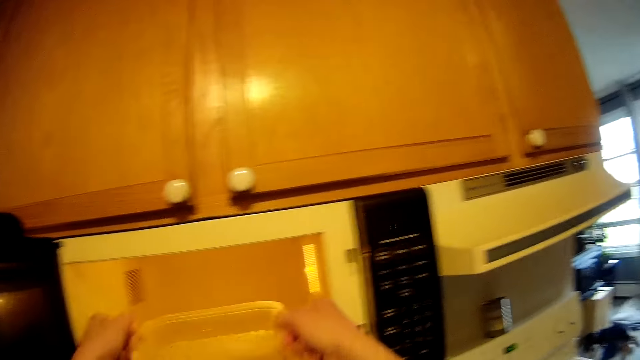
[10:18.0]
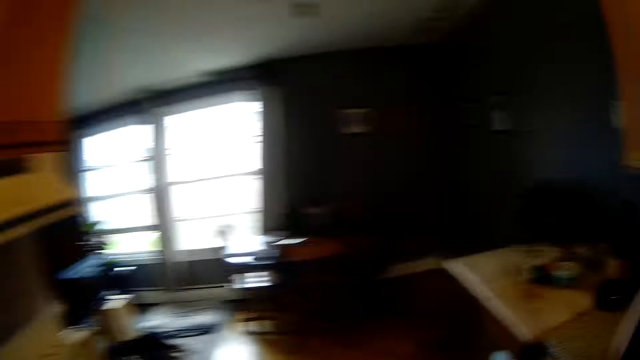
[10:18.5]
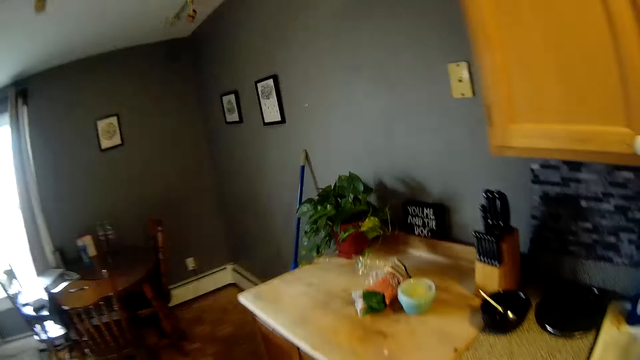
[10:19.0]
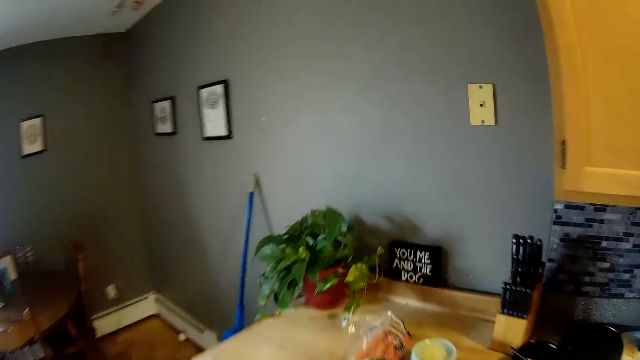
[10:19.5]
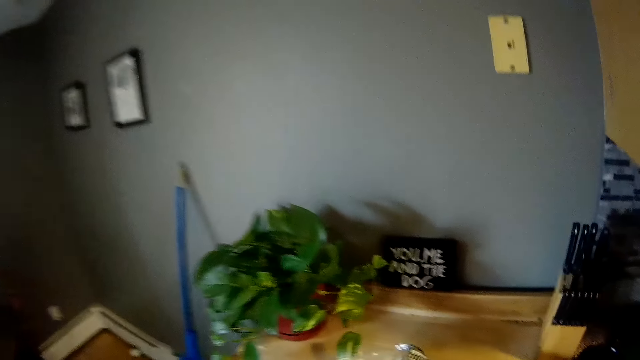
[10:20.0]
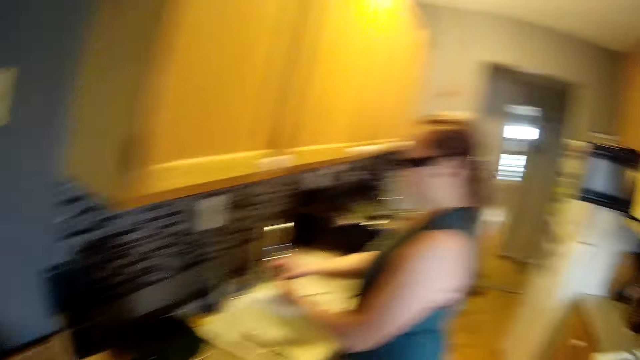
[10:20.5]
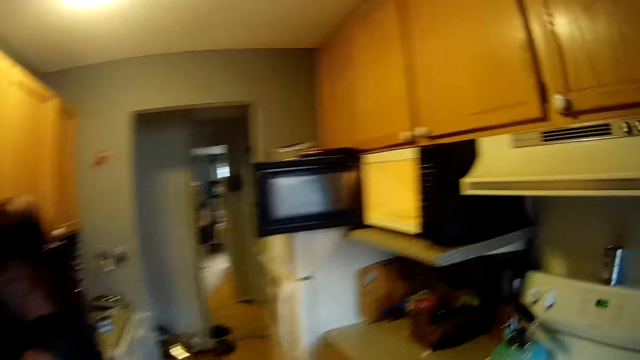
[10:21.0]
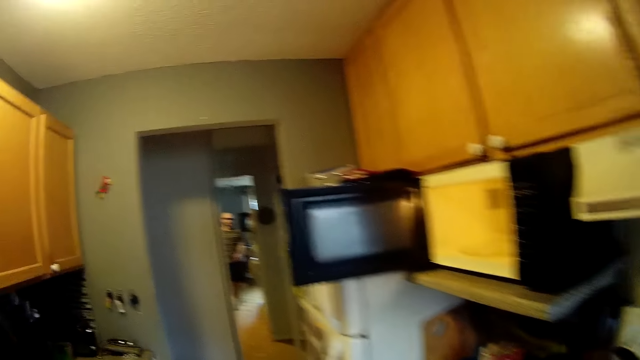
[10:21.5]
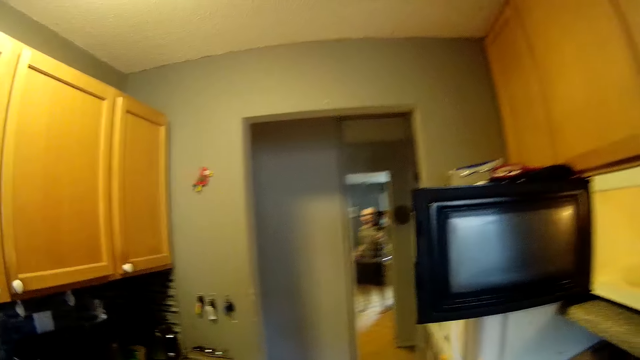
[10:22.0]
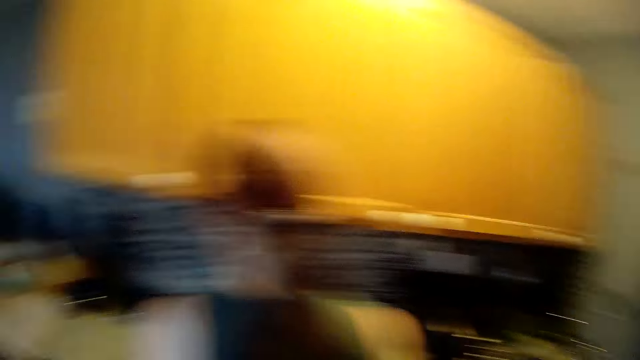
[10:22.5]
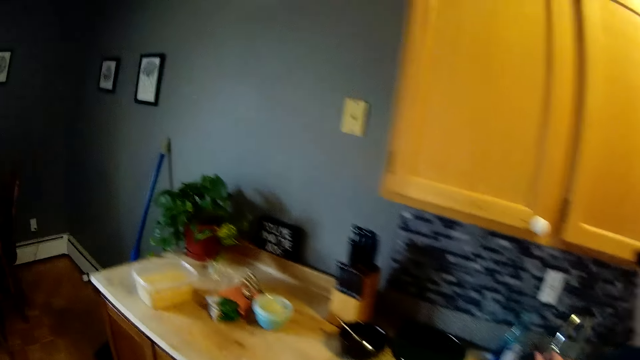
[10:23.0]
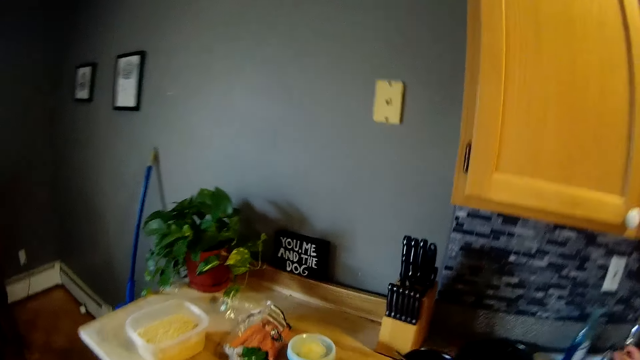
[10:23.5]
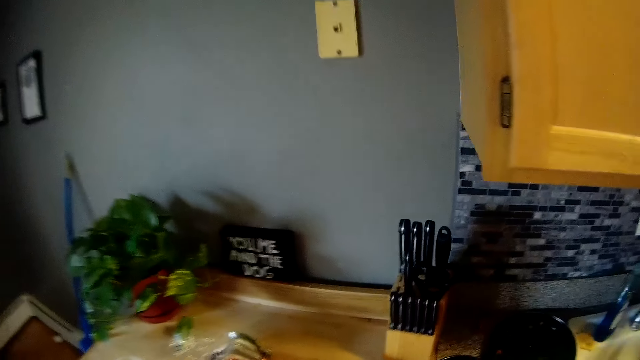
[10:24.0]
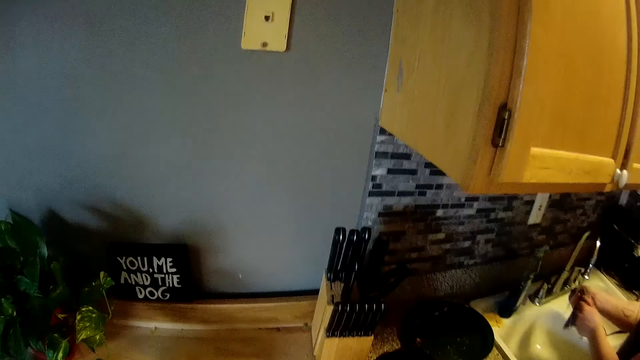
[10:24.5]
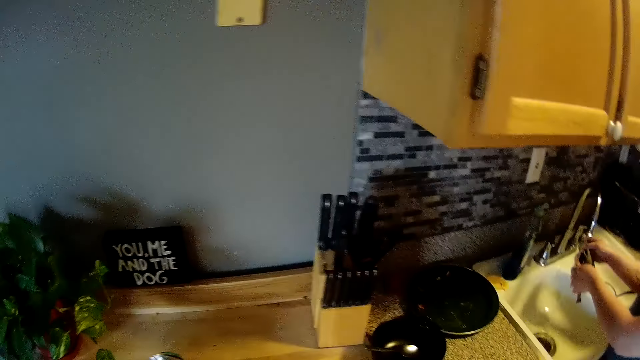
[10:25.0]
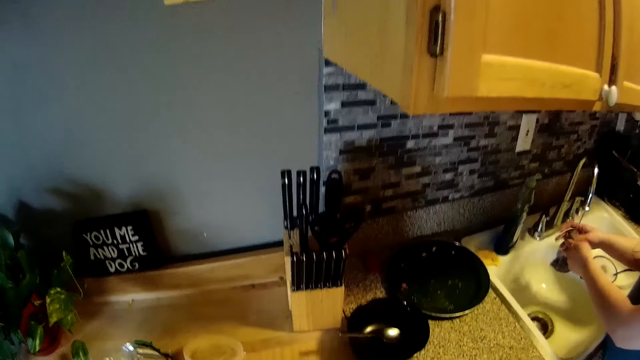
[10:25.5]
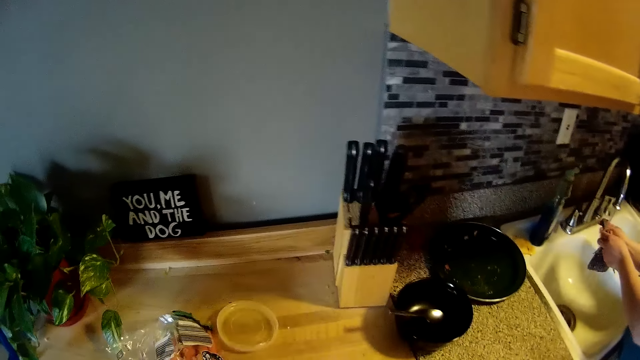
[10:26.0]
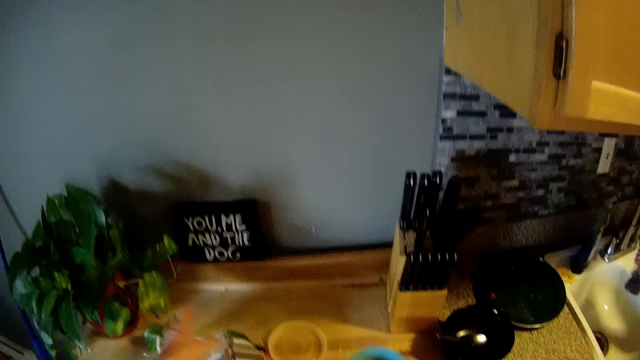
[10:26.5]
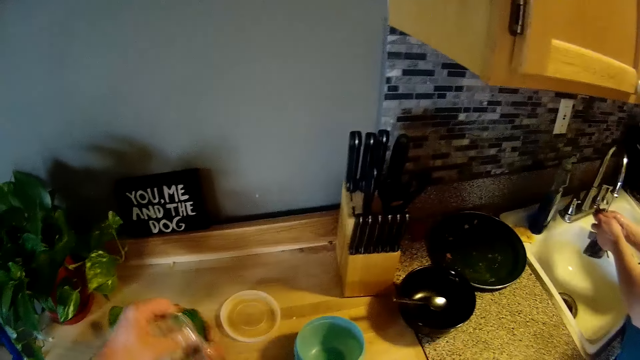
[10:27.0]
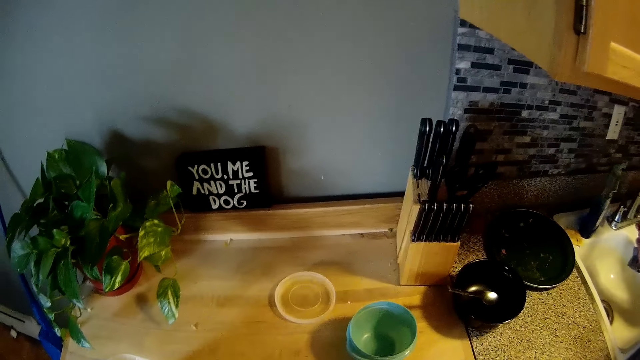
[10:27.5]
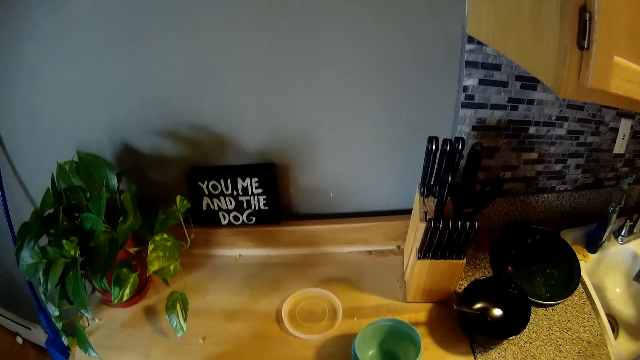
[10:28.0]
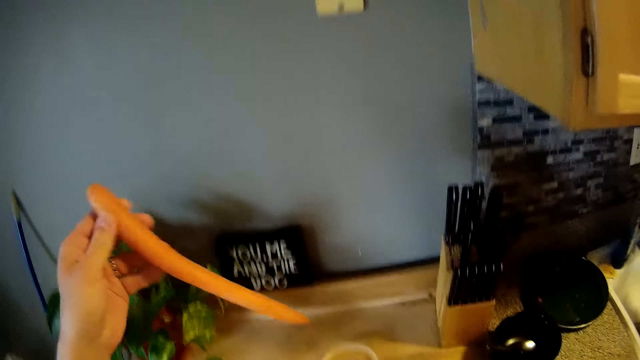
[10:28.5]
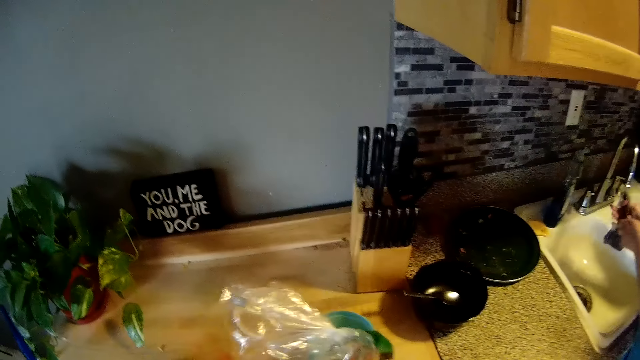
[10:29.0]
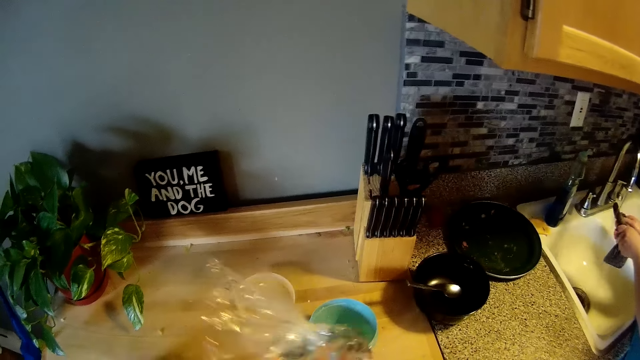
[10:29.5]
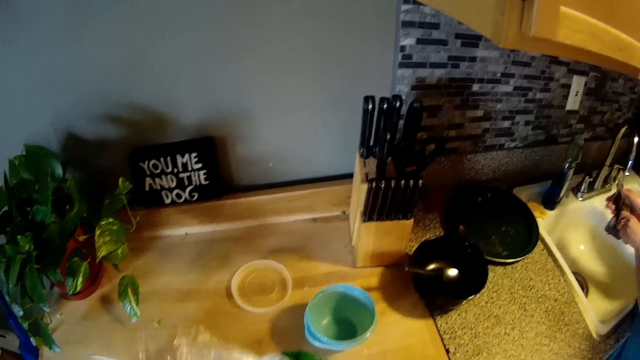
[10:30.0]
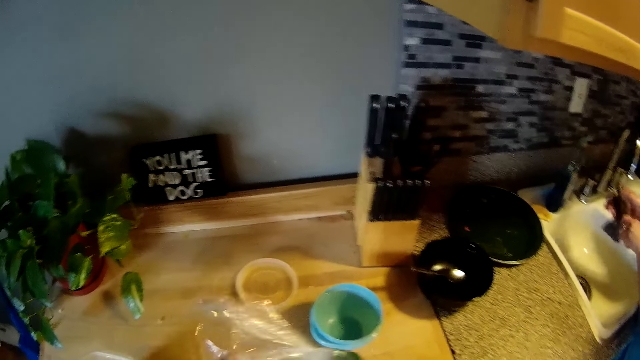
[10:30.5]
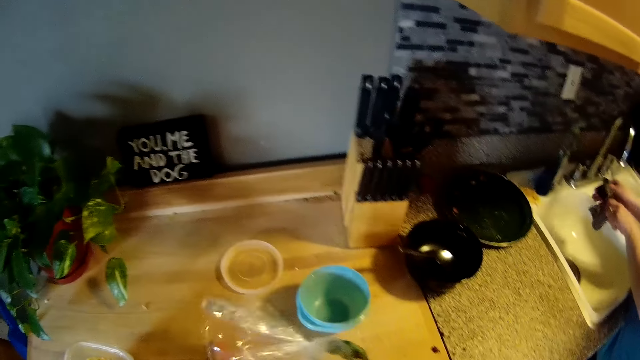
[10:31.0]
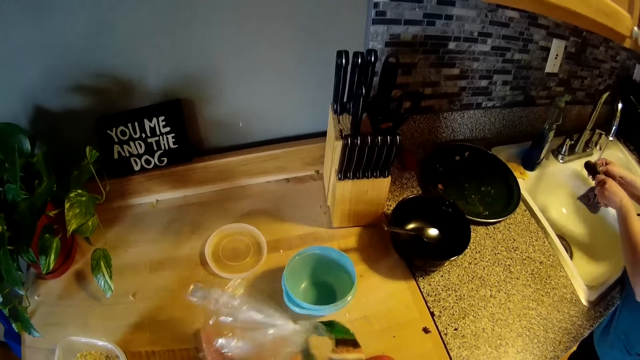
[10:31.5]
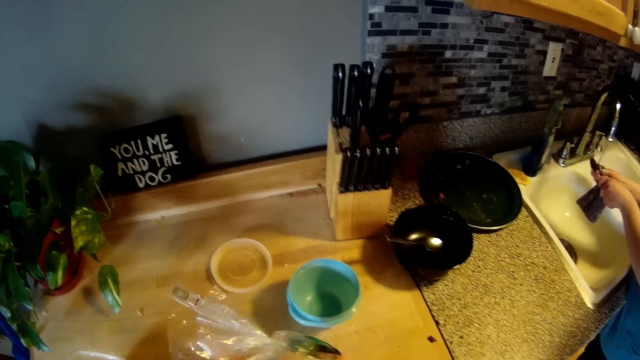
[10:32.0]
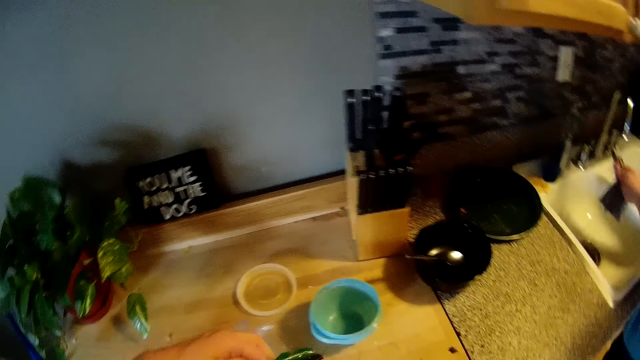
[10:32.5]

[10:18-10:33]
The camera wearer takes out a plate from the microwave with his right hand. He walks in the room. He converses with the woman in the kitchen. The woman washes the rag under the tap in the sink with both hands. She cleans the spoon. The camera wearer carries the bag of carrots from a kitchen counter with his left hand. He takes a carrot from the bag of carrots with his left hand. The woman washes the spoon in the sink with her right hand.

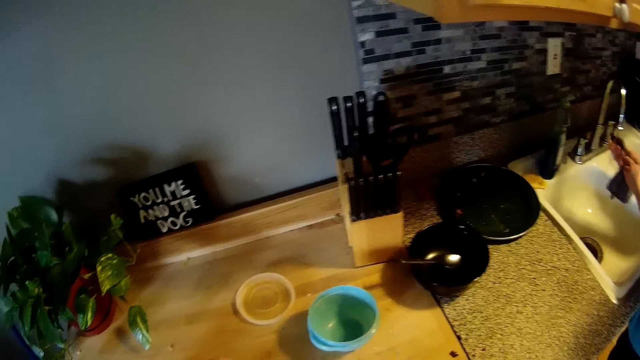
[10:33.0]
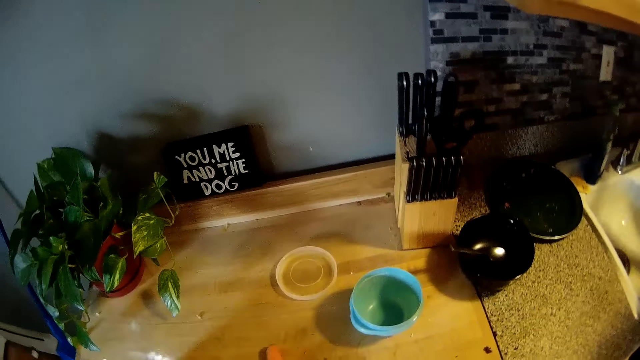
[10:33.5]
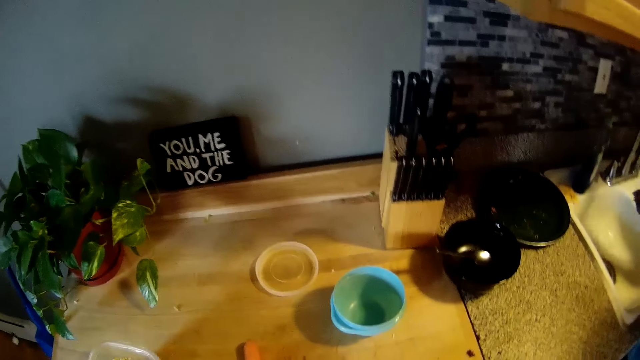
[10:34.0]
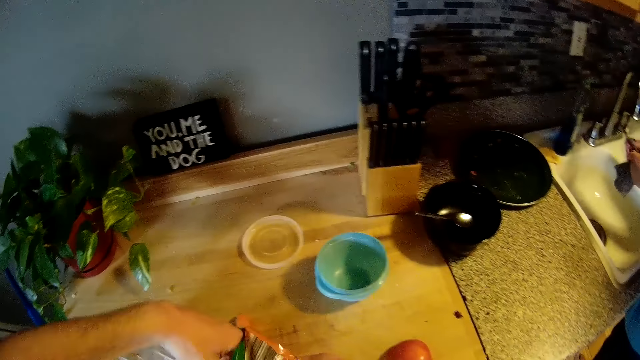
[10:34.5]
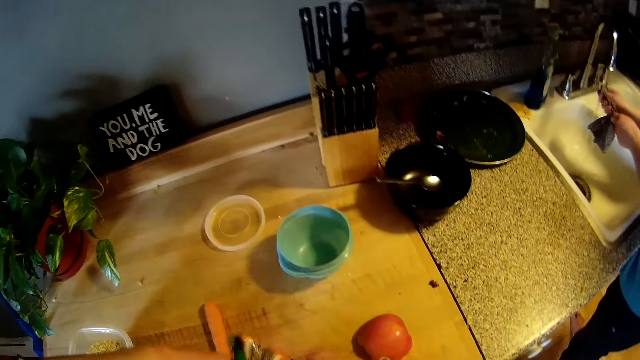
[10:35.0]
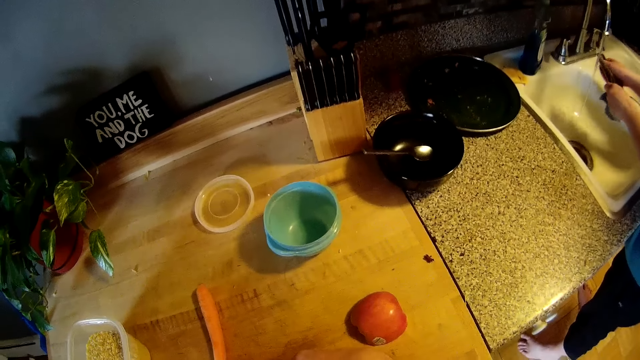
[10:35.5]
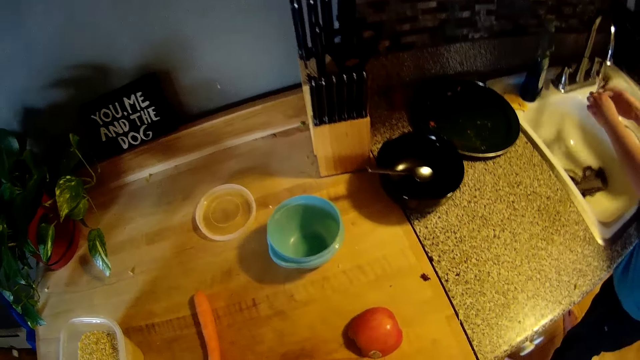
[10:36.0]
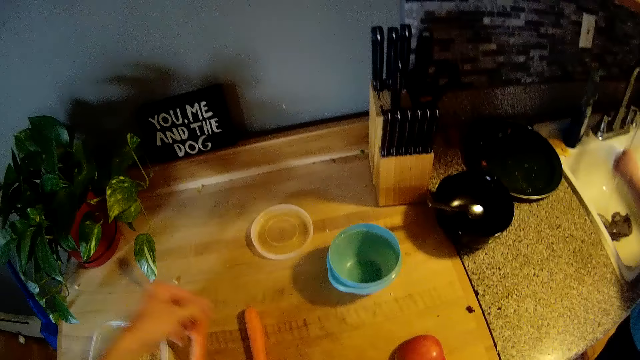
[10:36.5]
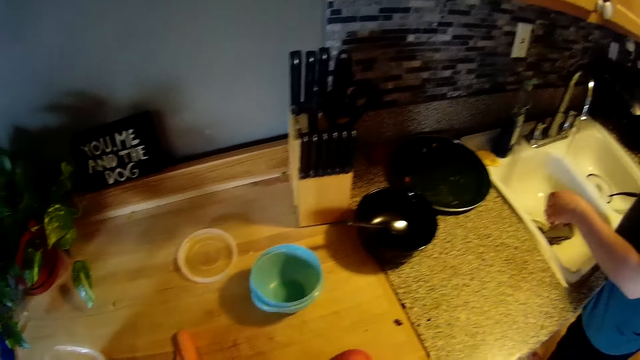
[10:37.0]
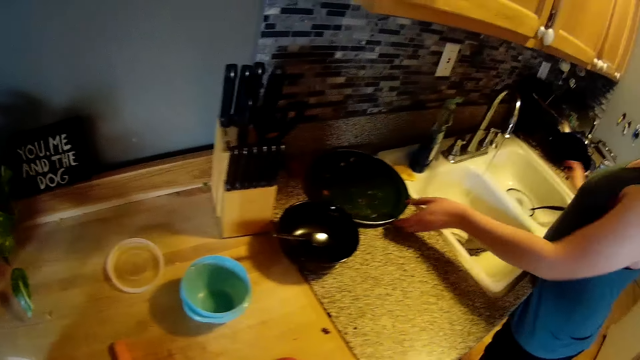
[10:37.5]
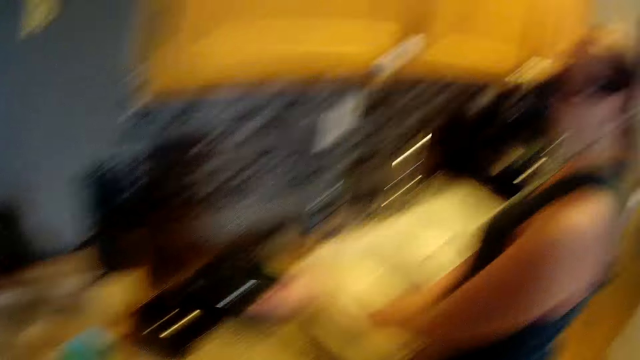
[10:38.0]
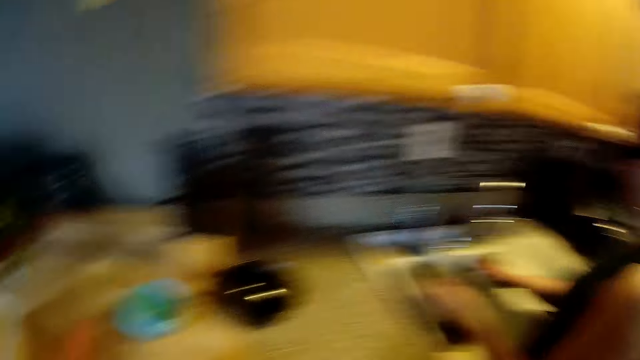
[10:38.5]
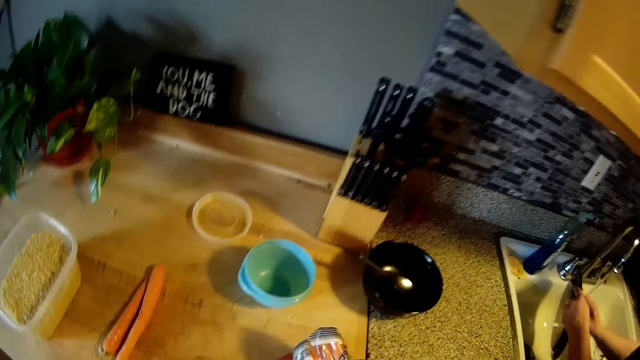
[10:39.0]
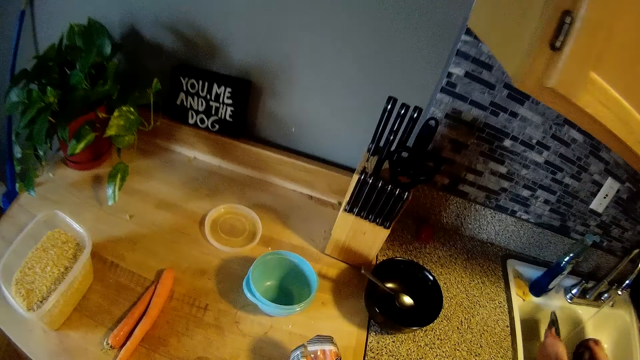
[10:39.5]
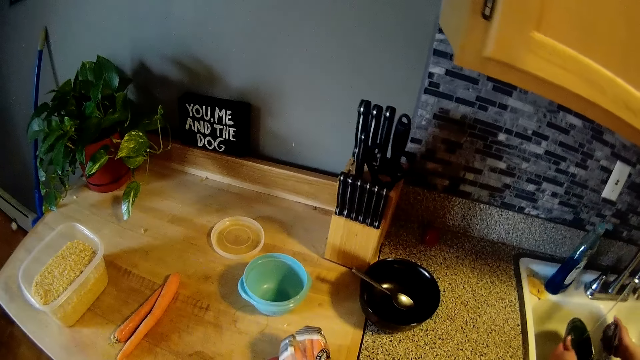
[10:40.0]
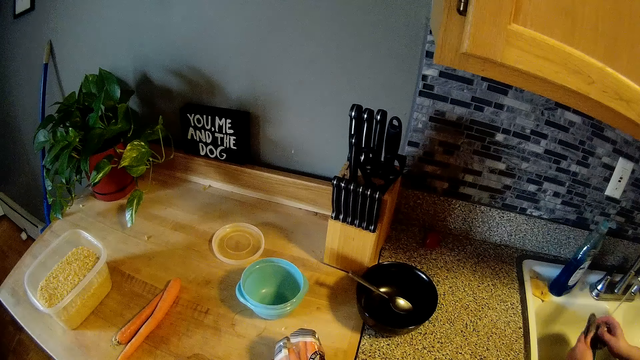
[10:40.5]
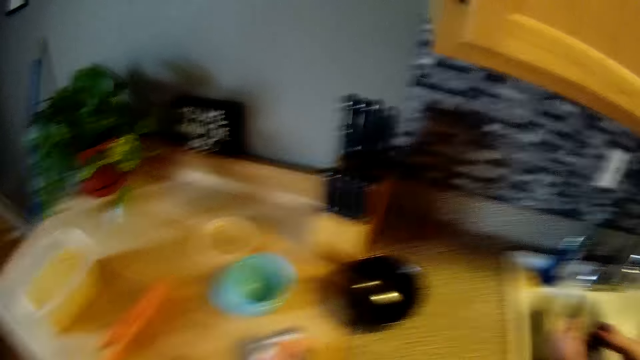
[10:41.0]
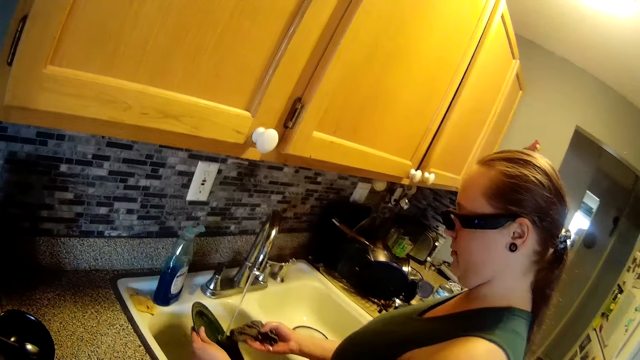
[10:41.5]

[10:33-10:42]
The woman picks up the plate. She washes the plate in the sink with her right hand.
